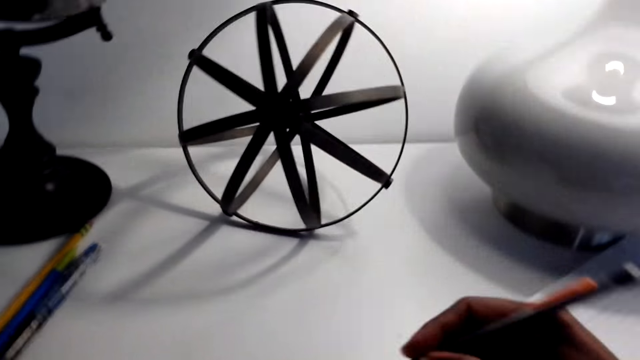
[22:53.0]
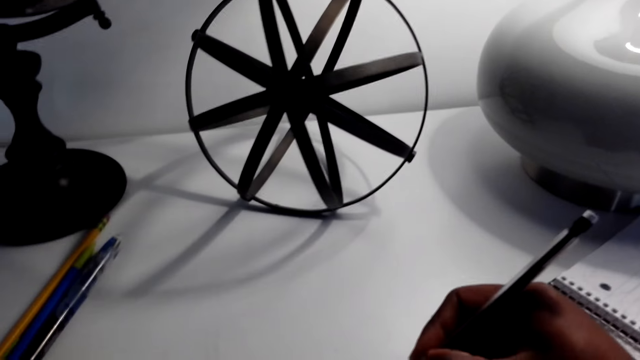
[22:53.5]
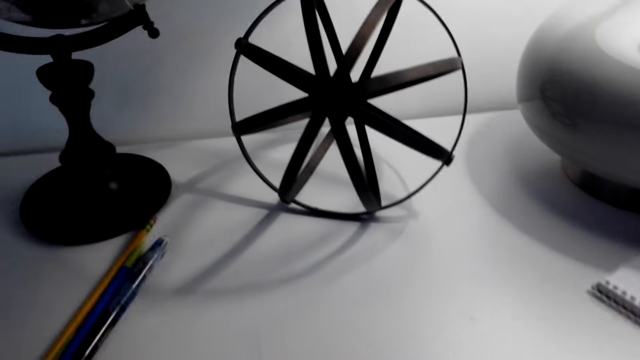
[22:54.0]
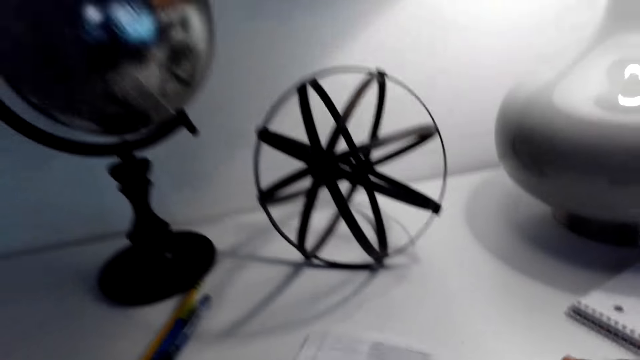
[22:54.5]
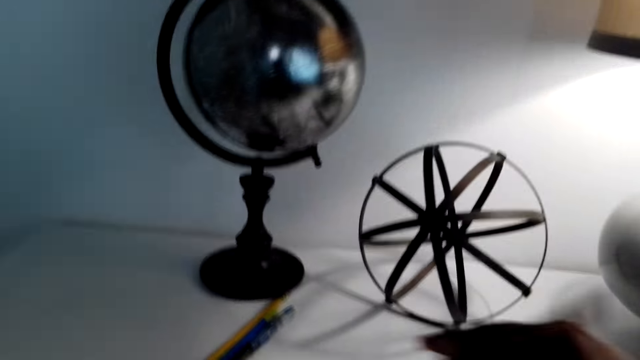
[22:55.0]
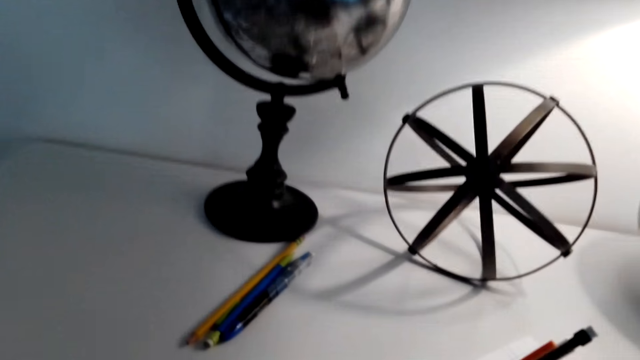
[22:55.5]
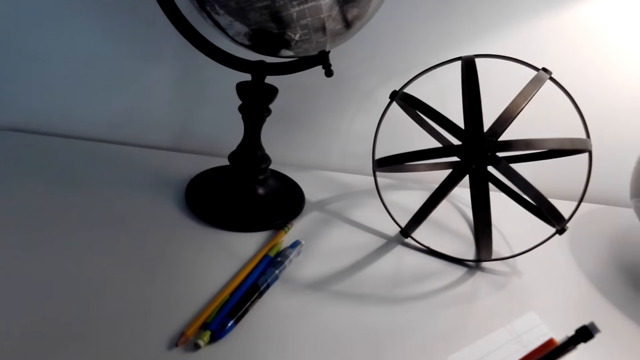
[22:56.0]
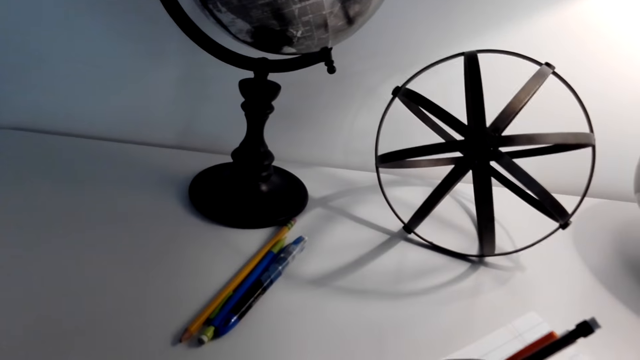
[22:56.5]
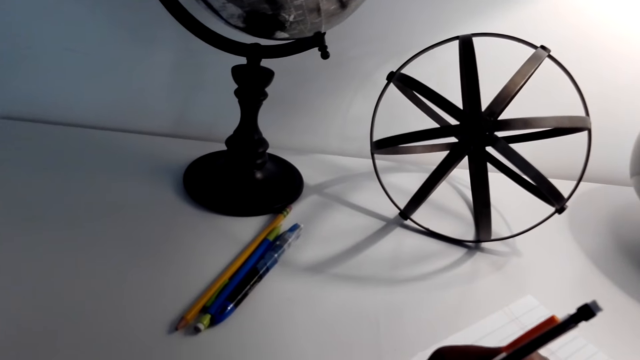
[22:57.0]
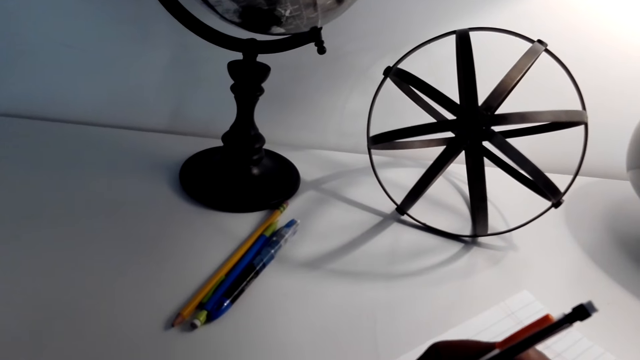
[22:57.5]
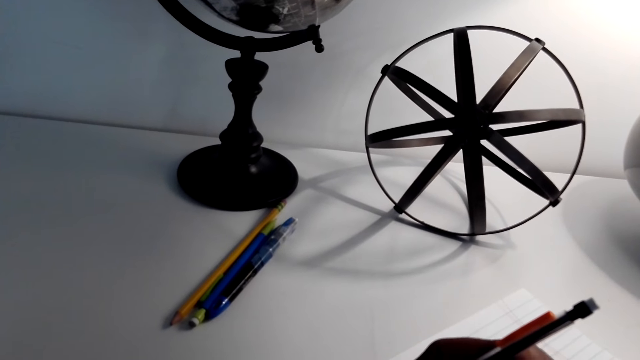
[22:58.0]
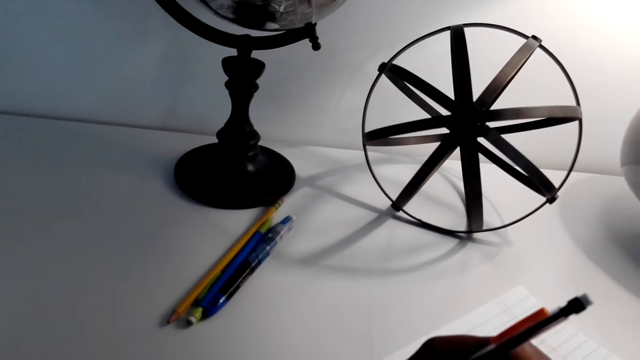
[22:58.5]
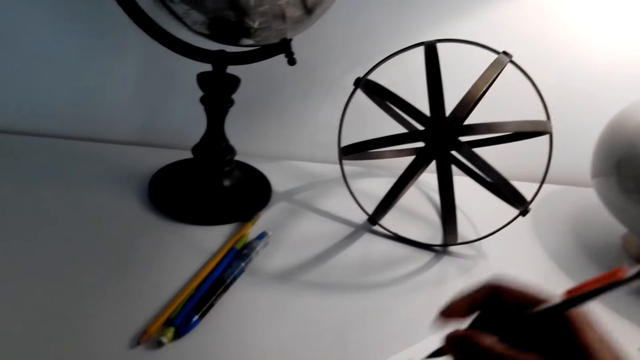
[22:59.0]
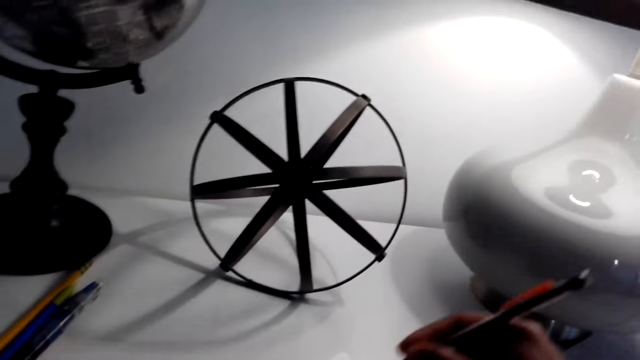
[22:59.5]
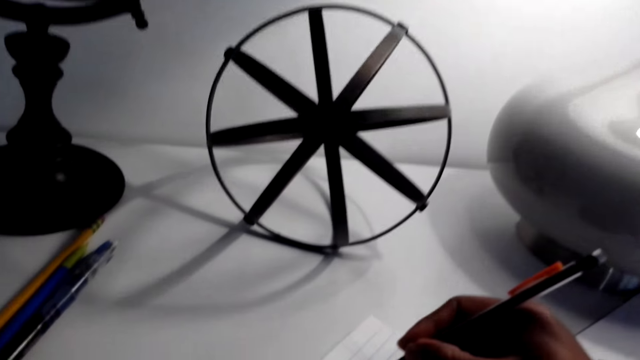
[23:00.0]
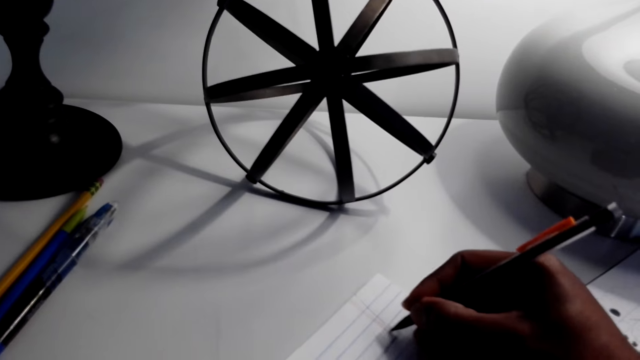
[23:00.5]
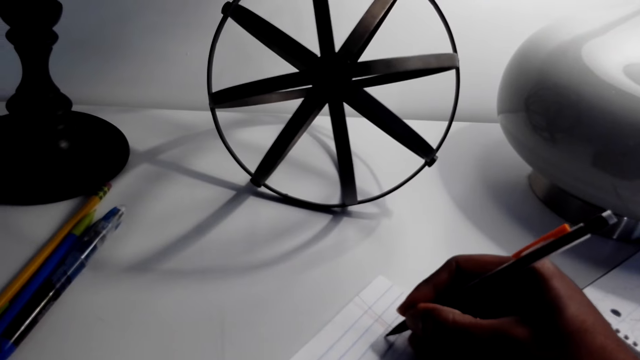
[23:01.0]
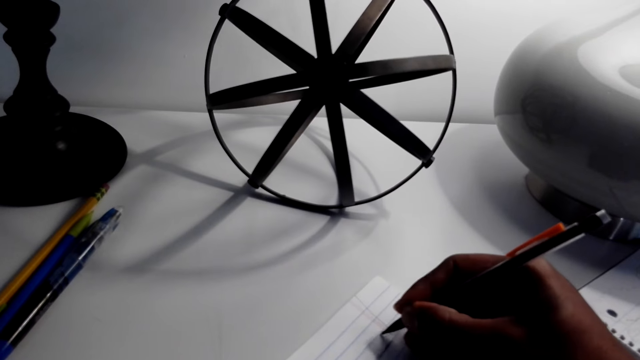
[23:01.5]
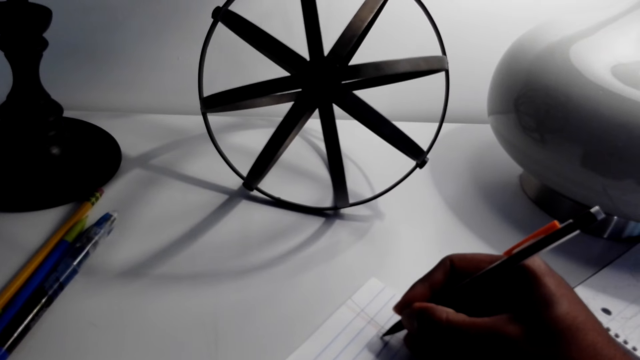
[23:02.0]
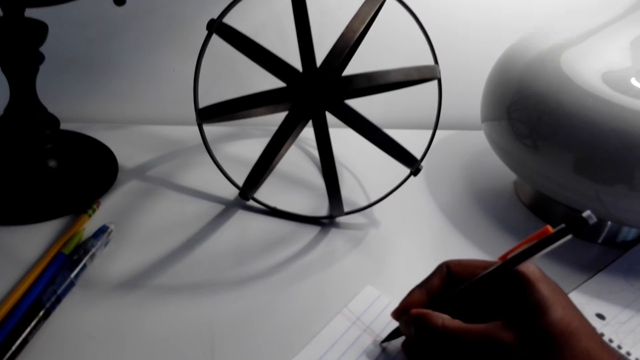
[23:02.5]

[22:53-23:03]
The camera wearer moves his hand. He moves a book. He draws on a paper with a pen. He moves his hand. He draws on the paper with the pen. He writes on the paper.

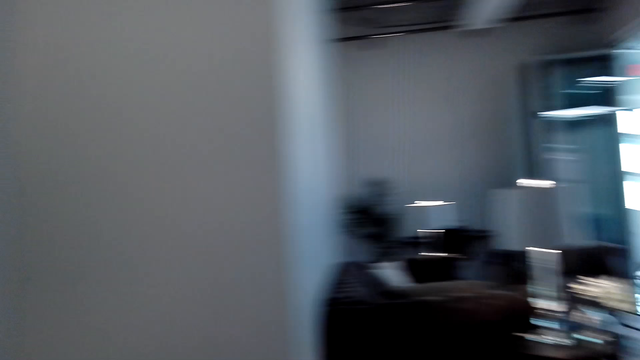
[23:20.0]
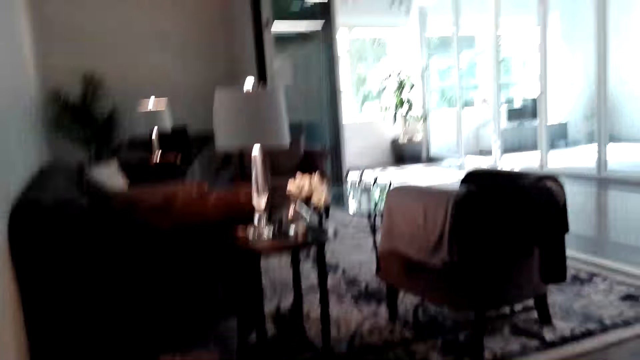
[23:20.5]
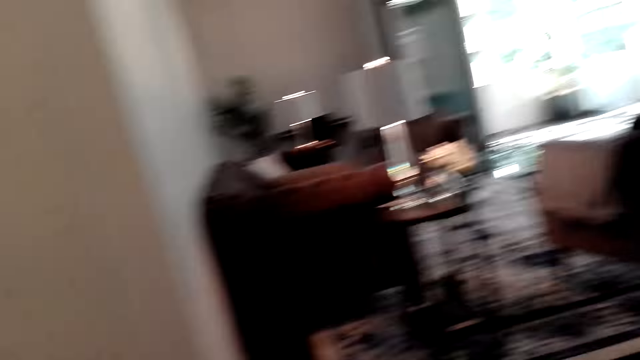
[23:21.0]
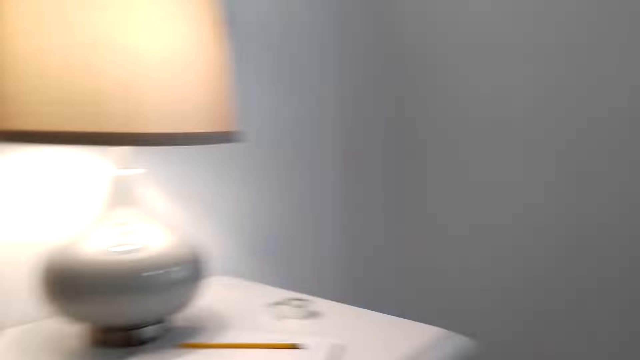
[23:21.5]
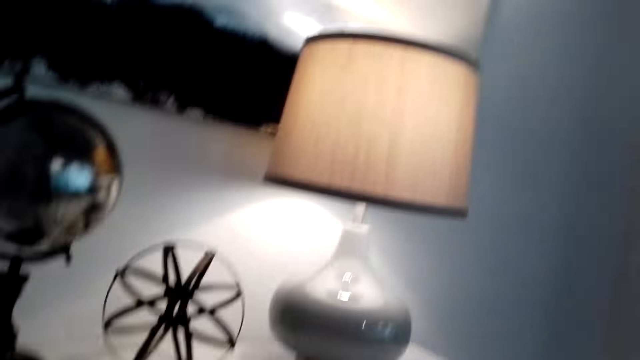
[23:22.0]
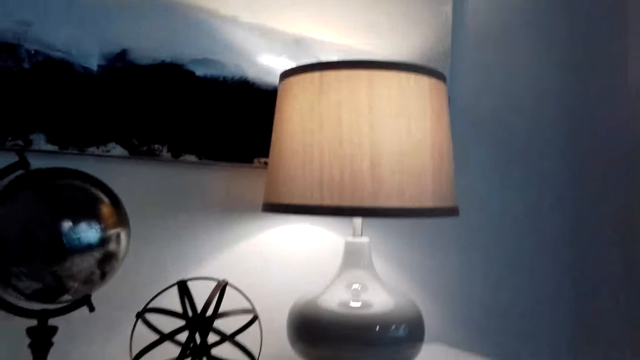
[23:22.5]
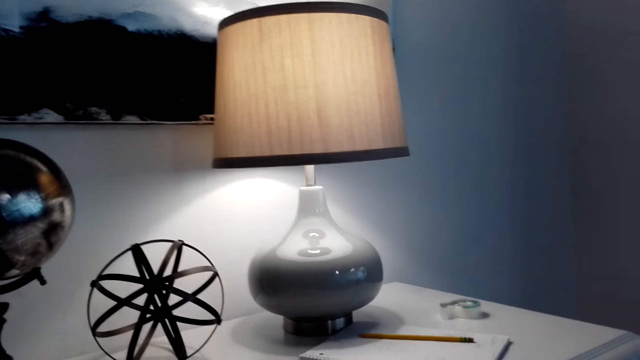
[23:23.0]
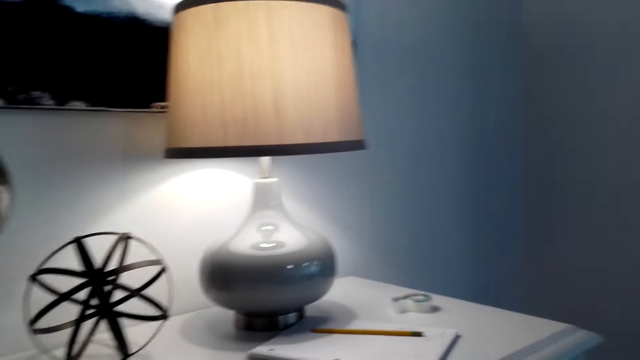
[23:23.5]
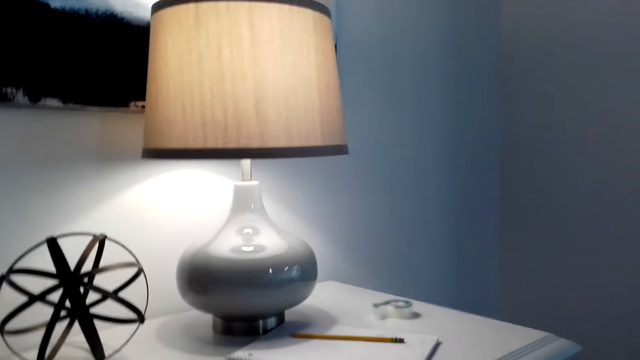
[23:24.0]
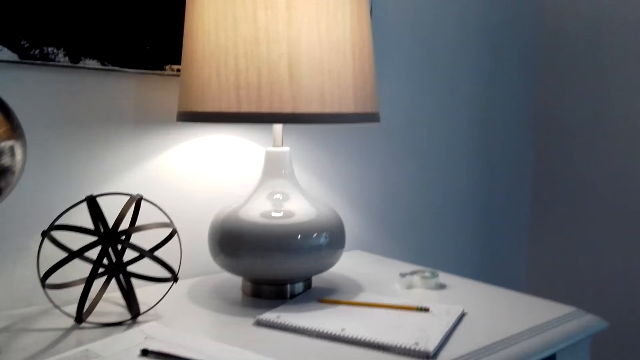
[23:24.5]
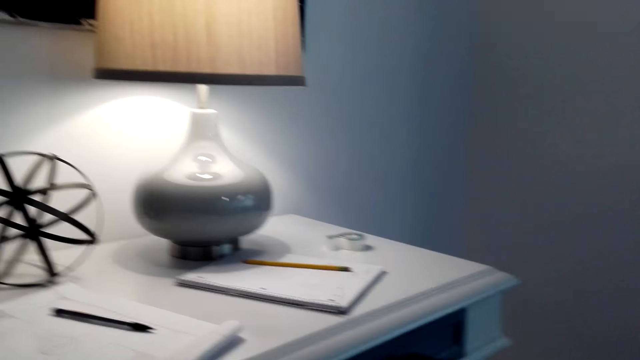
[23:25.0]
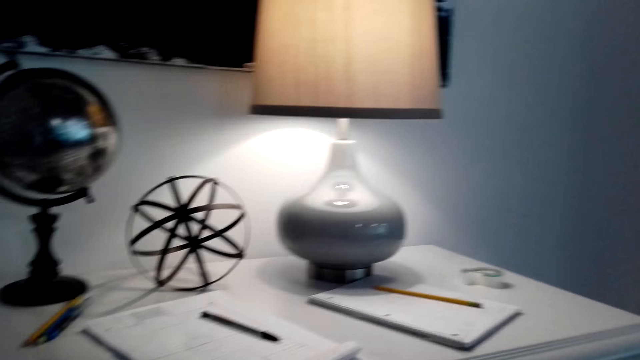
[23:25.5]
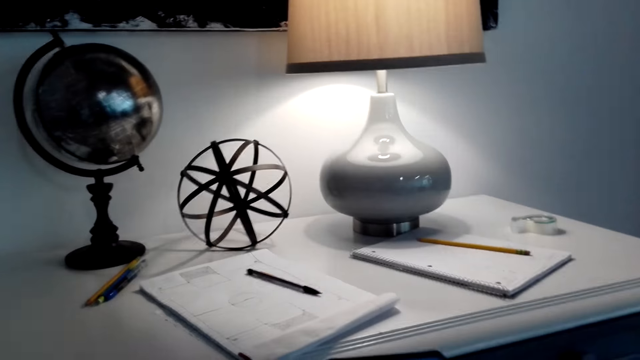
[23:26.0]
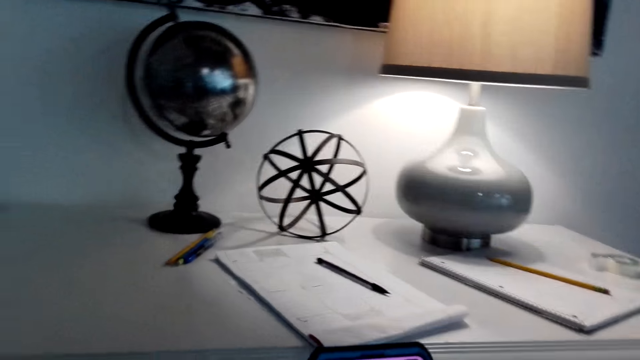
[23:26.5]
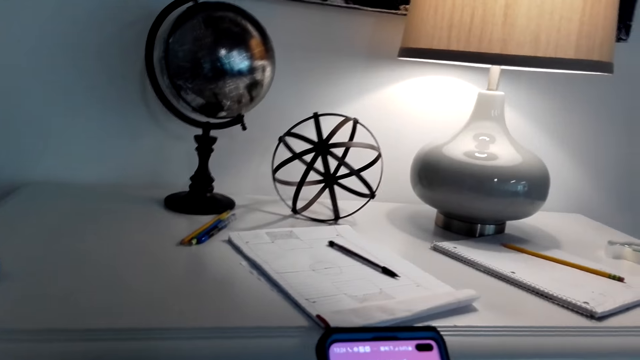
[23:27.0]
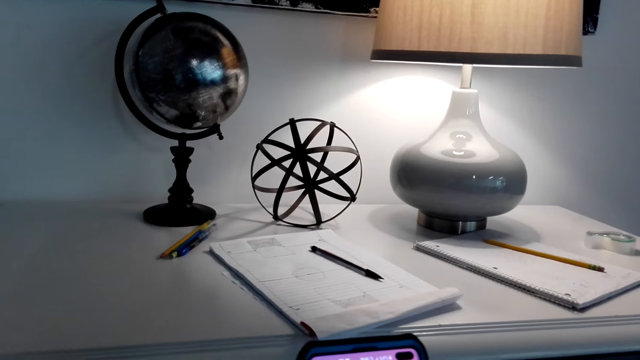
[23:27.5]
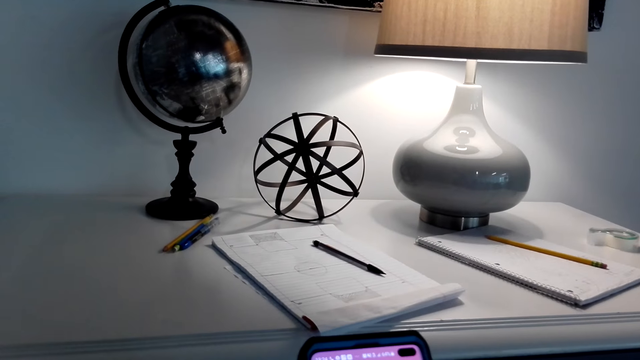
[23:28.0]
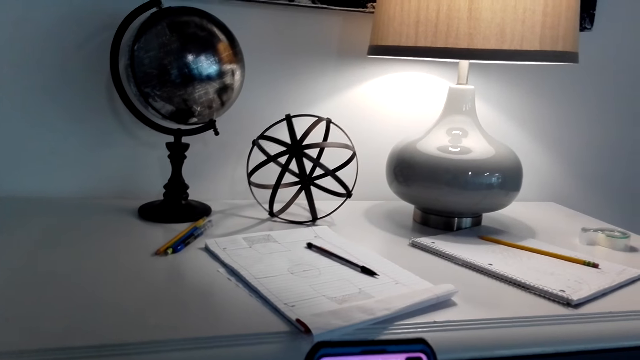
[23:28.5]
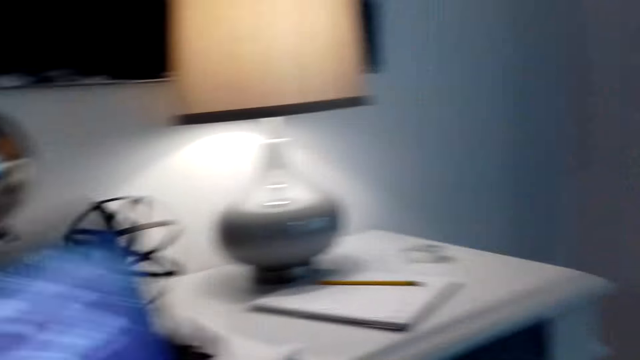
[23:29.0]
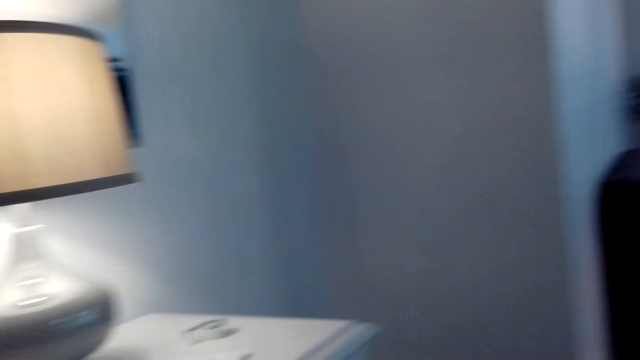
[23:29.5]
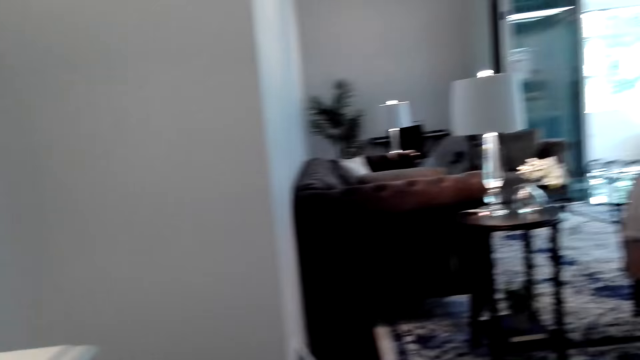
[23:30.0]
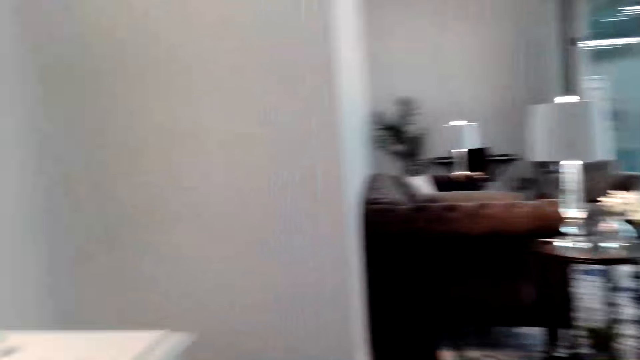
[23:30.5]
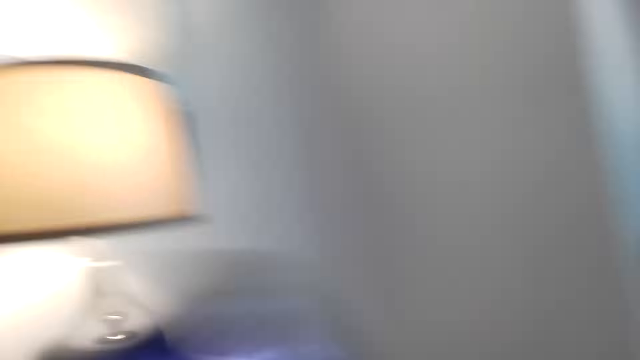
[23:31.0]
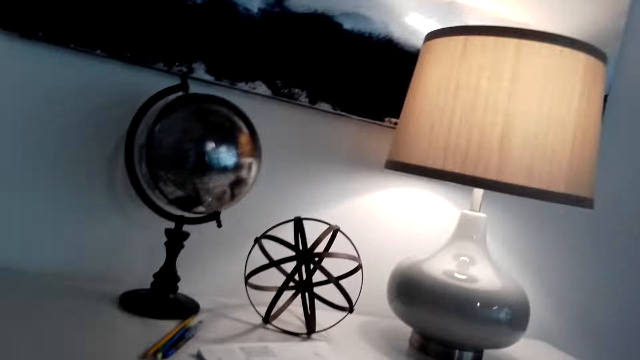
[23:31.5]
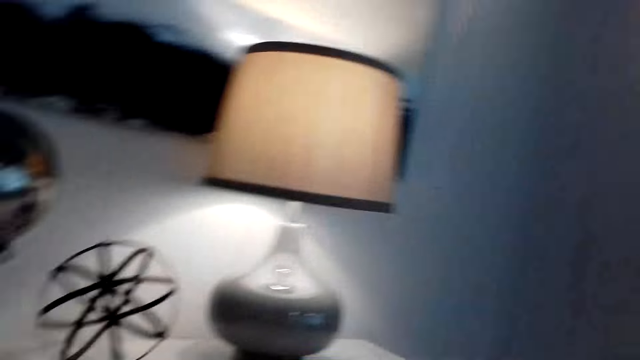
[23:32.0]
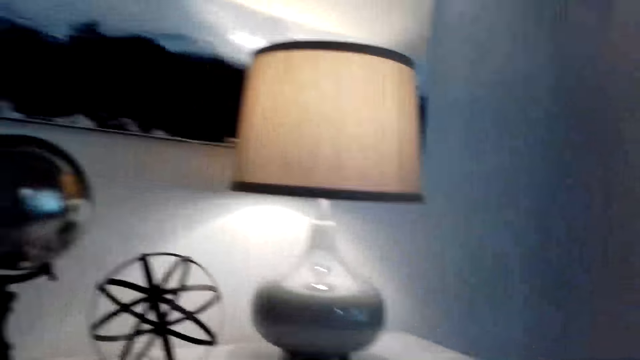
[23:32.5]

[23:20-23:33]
The camera wearer turns around. He looks forward. He holds a phone. He uses his phone. He looks around. He speaks.
